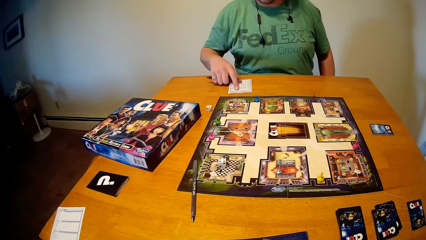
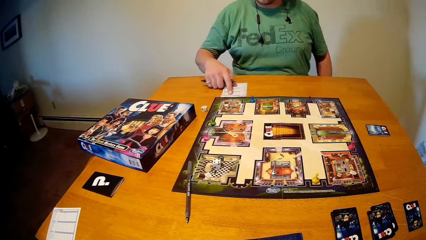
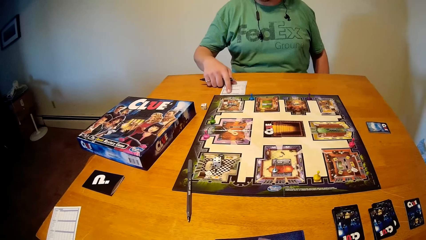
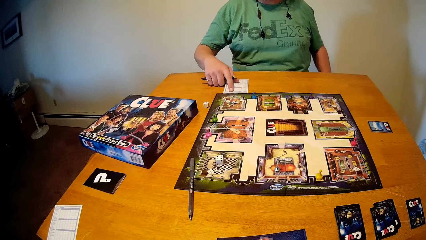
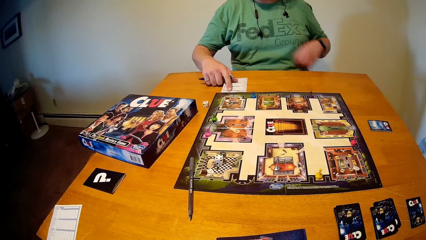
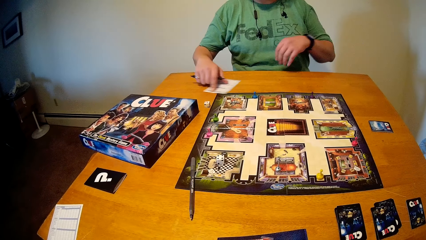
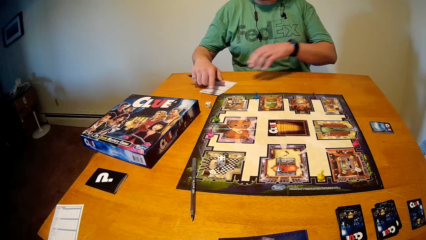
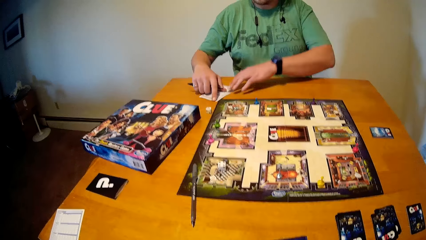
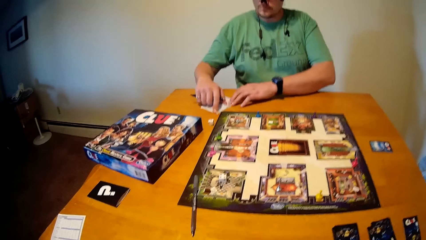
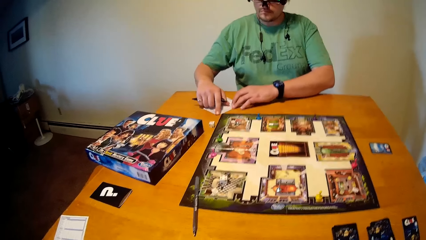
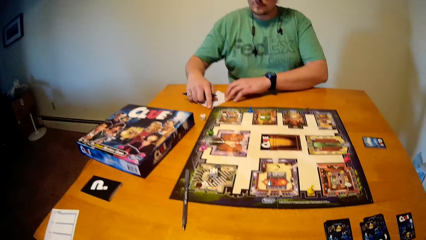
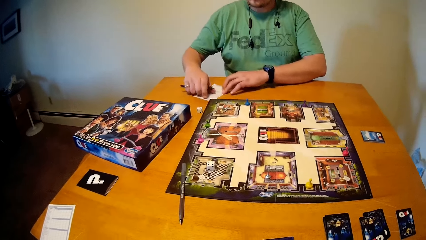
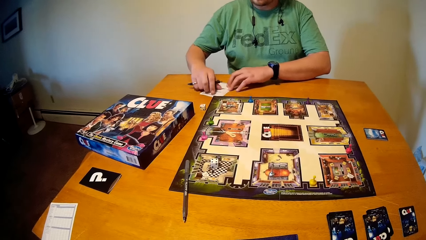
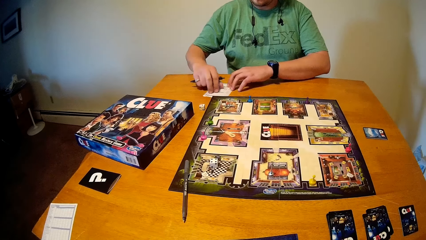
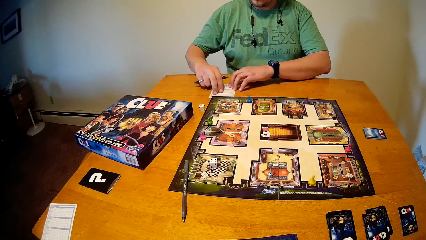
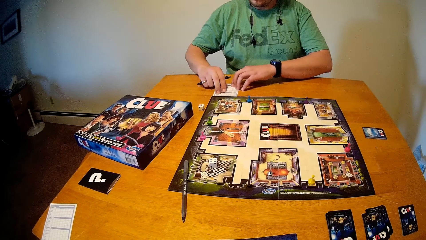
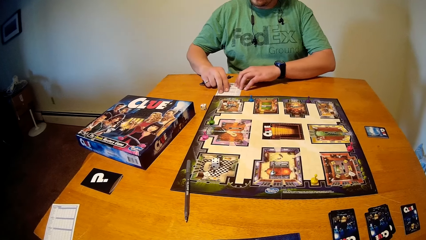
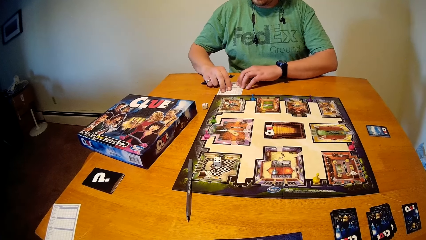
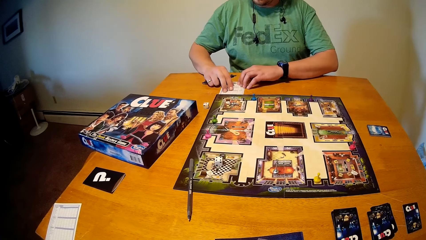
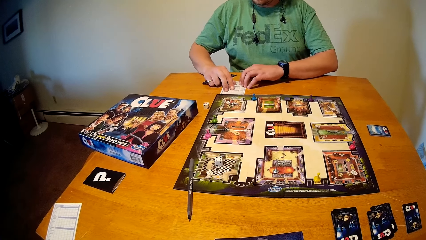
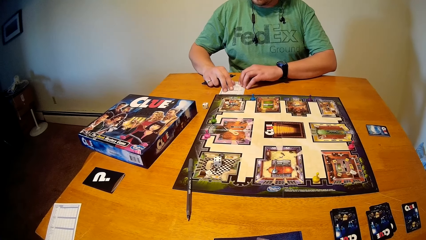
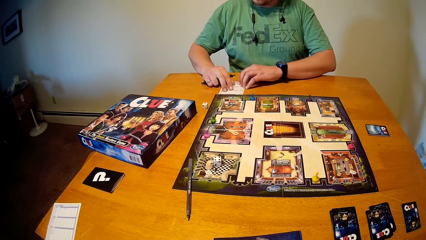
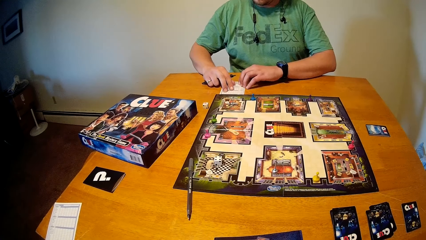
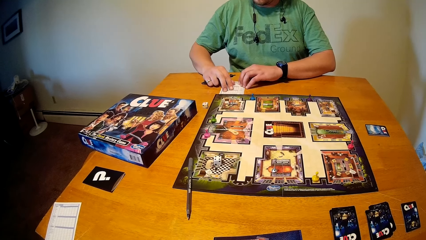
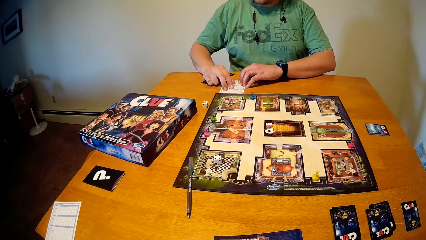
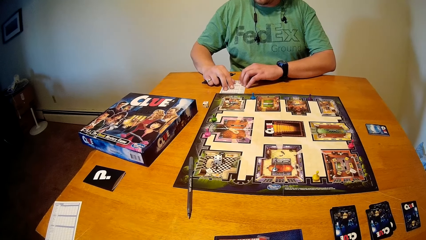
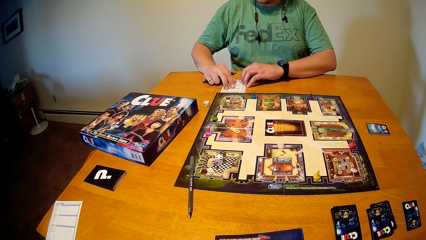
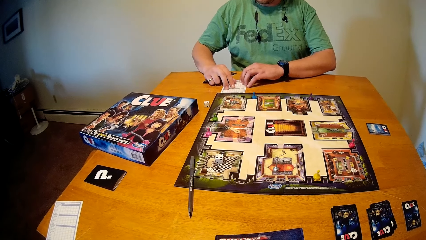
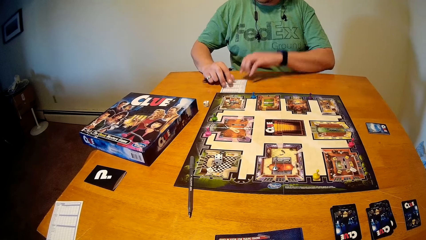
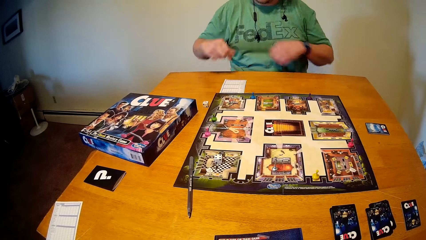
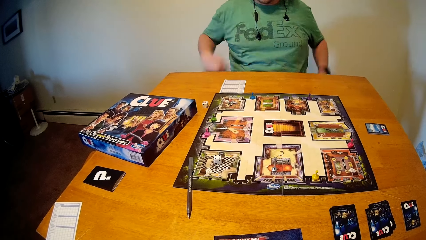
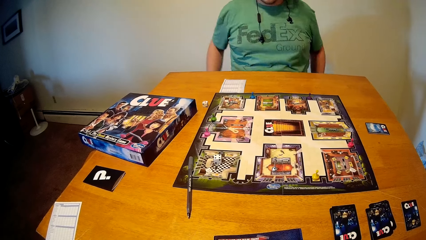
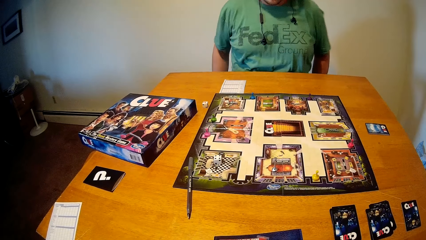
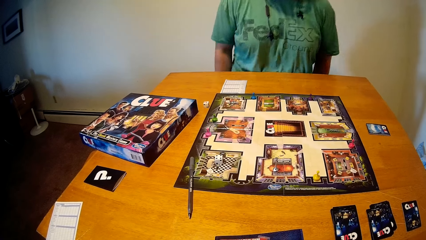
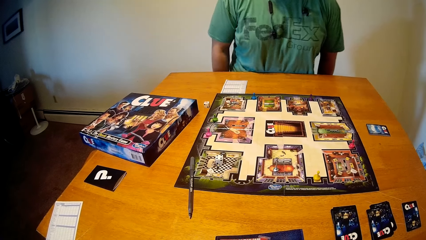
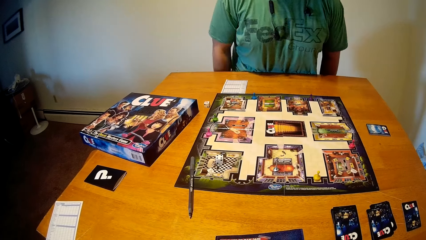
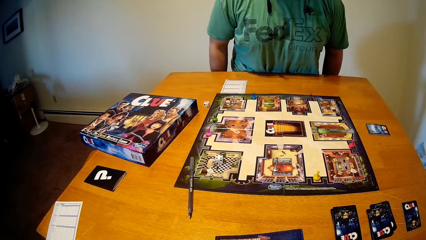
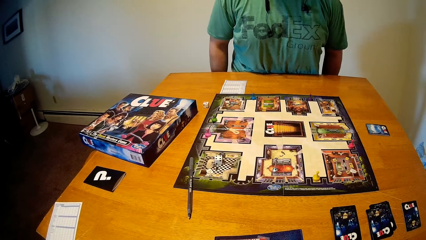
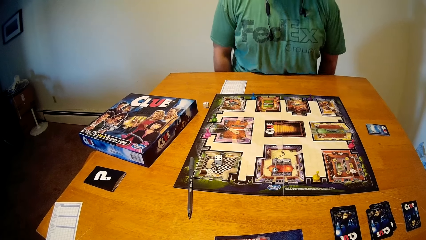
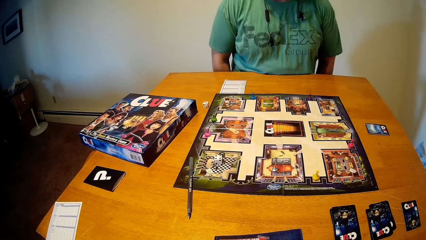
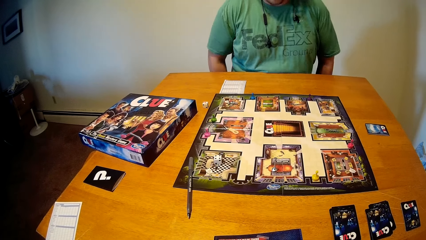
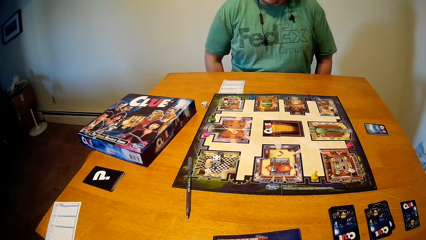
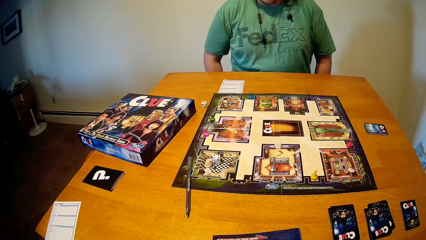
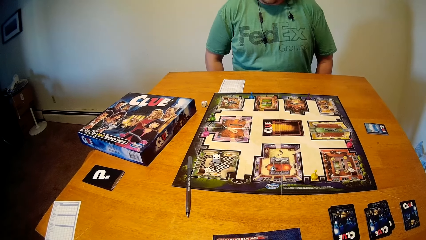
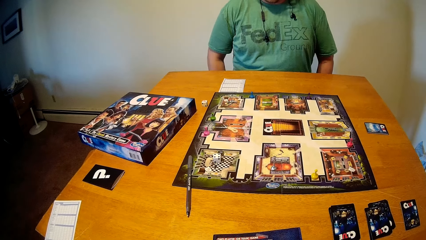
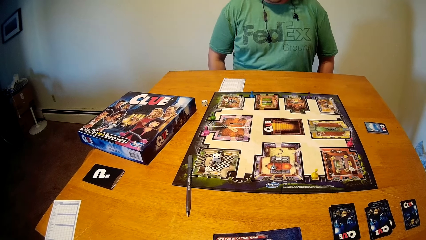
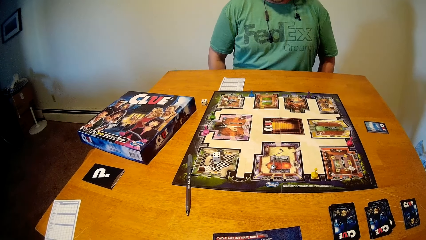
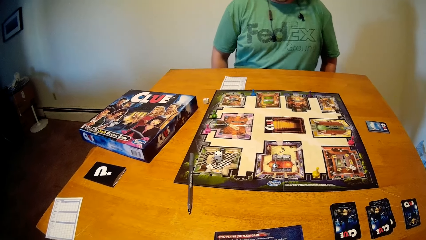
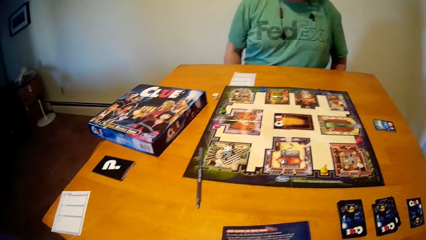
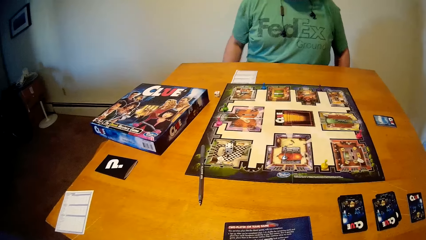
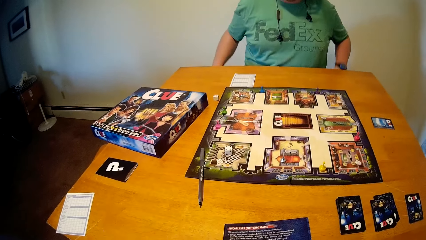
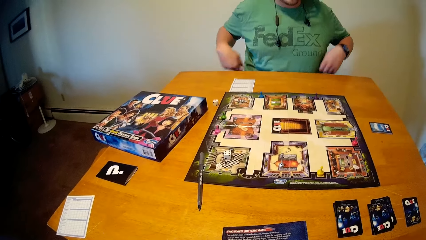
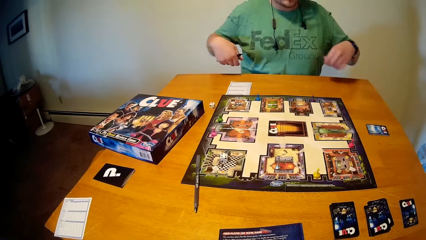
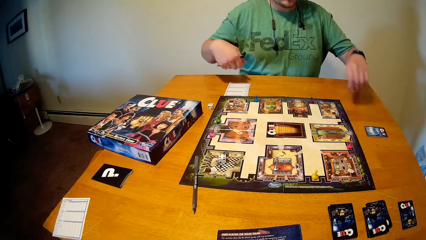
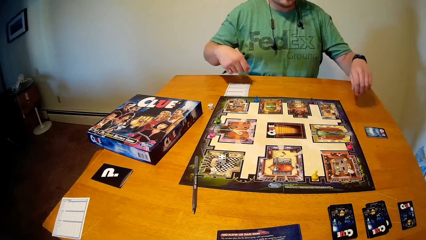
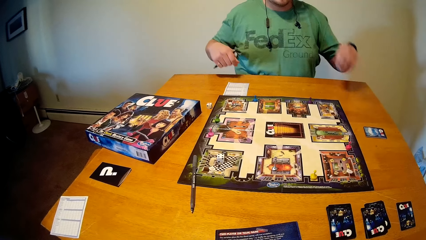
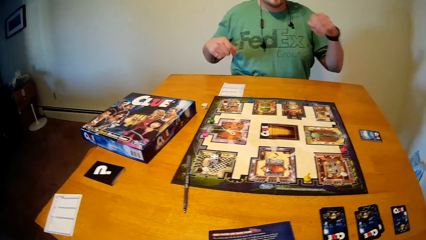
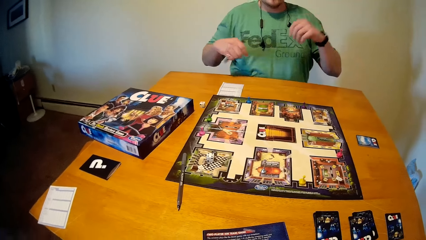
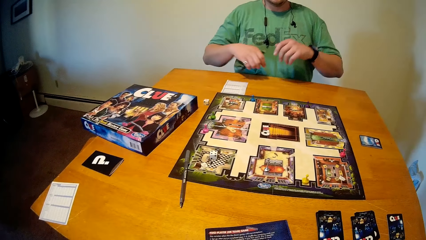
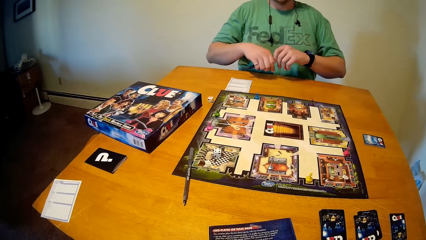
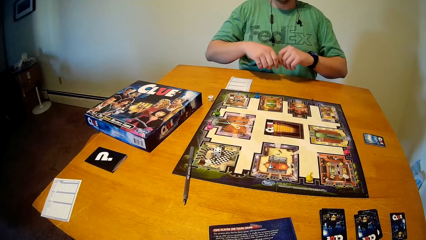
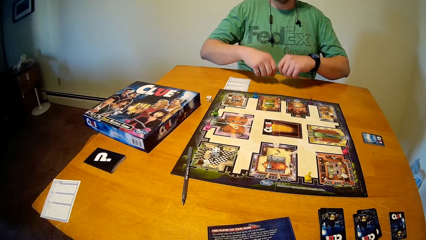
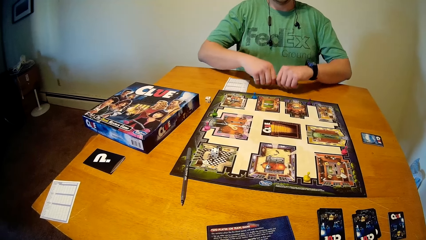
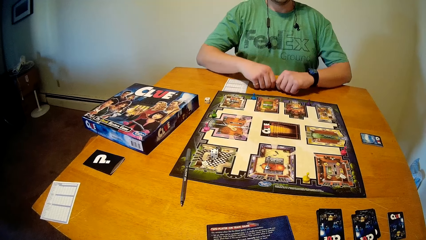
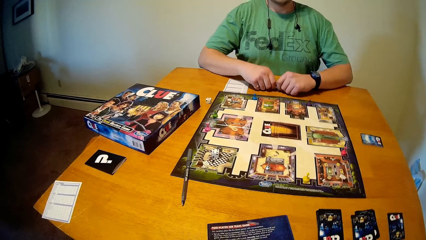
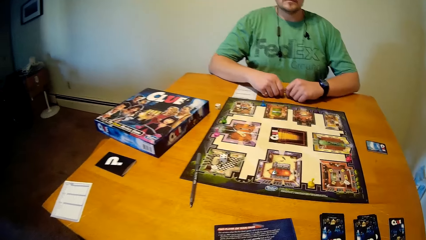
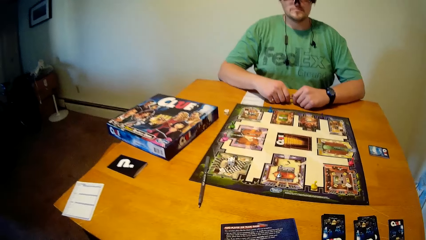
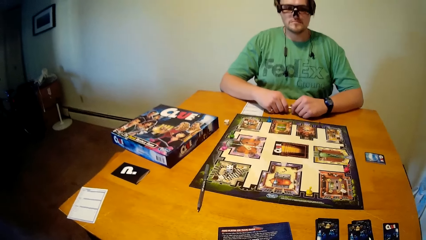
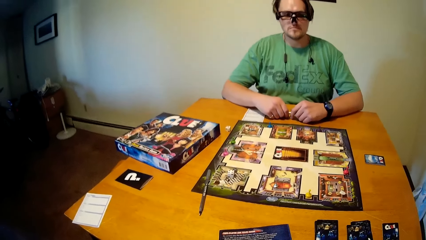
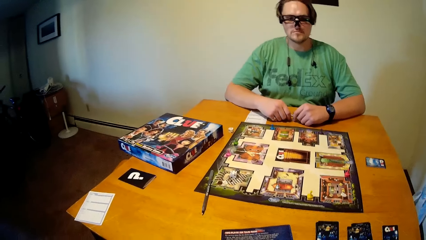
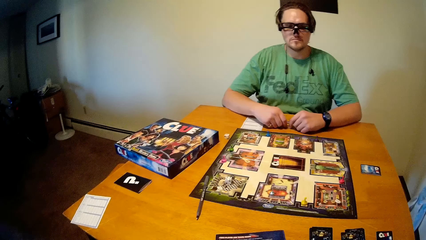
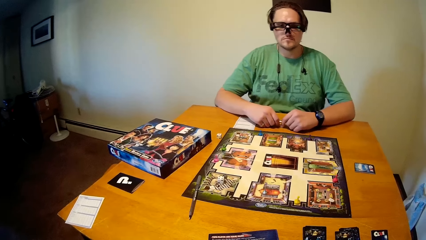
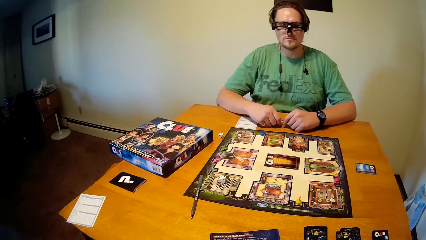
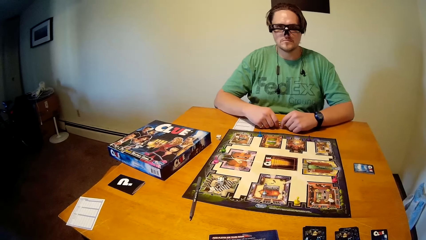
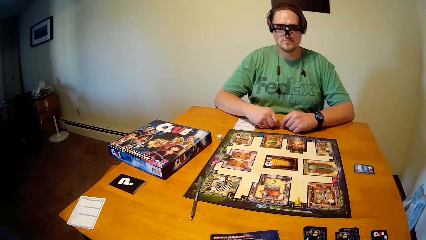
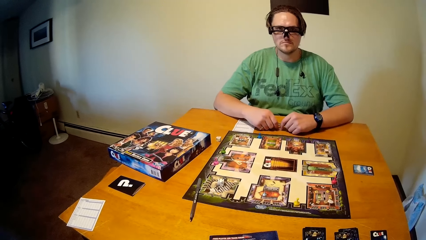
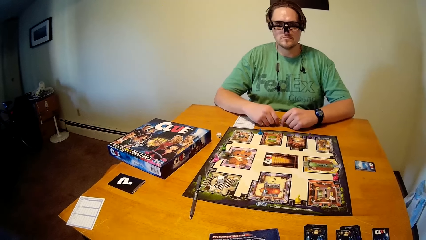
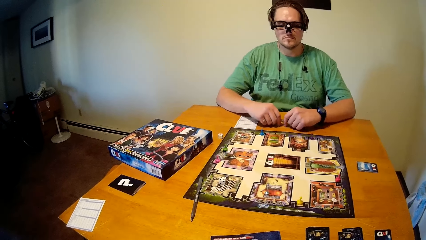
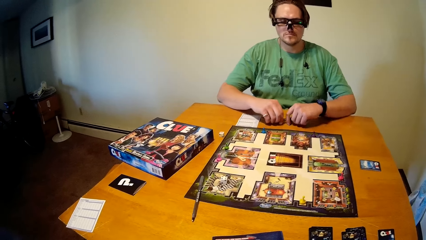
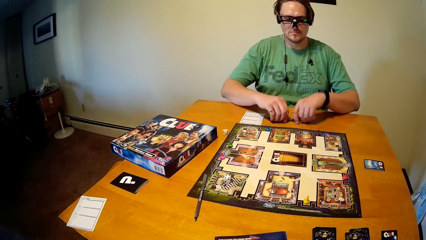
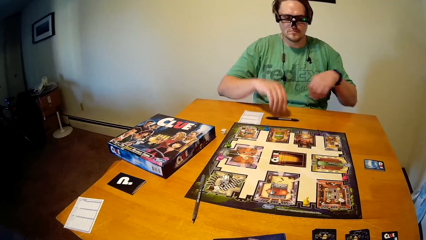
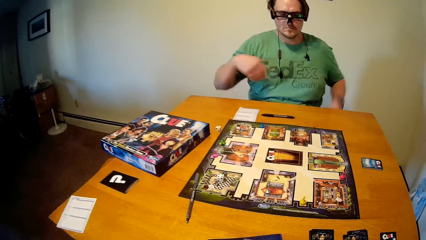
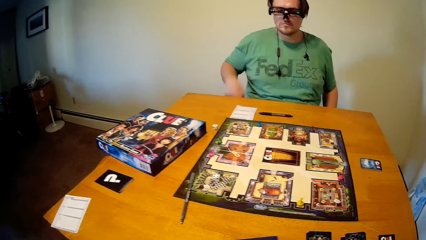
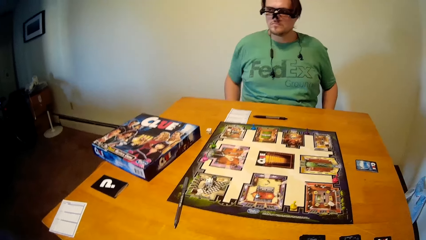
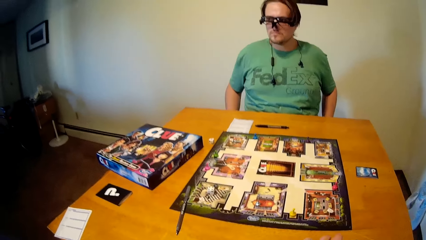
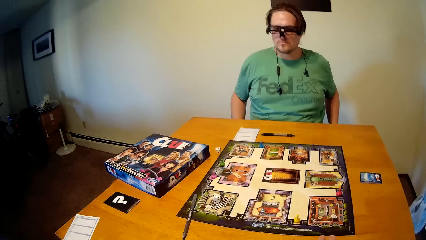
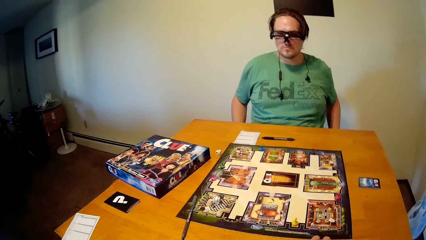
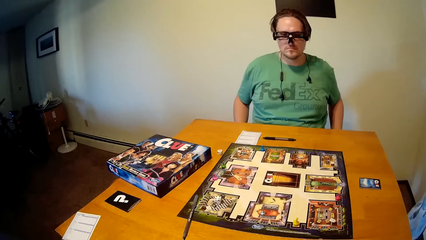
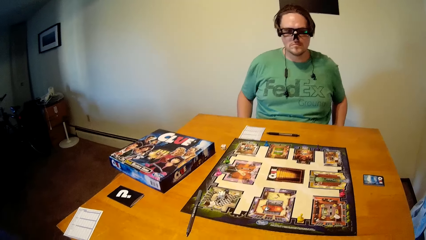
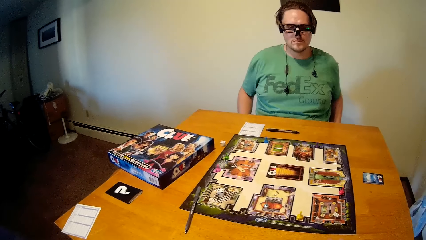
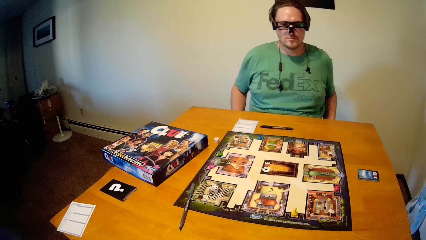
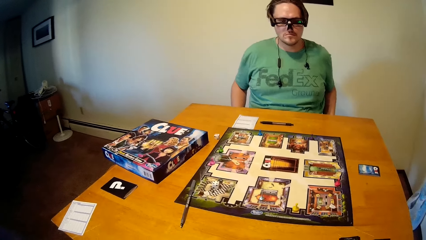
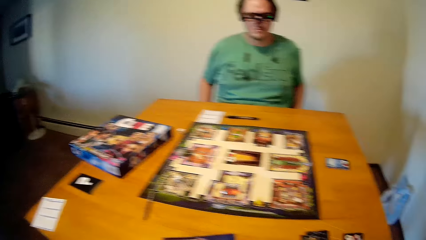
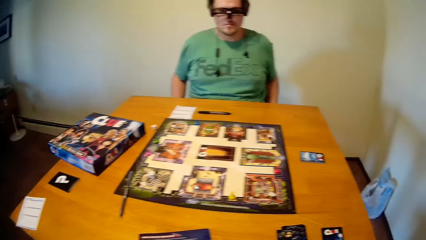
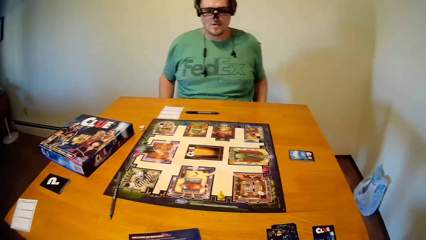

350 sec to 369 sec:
The man sits opposite the camera wearer. The man puts the note card on the table in place with his right hand. The man puts the note card on the table in place with both hands. The man adjusts his seat with both hands and pulls the chair. The camera wearer places the game instructions menu on the table. The man holds the pen with both hands, places his hands on the table, drops the pen in both hands on the table and places both hands behind the table.
